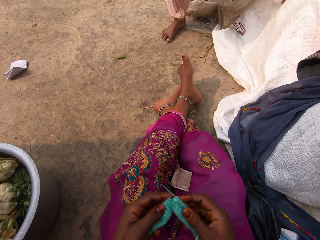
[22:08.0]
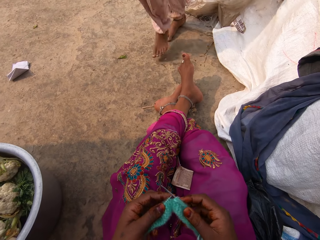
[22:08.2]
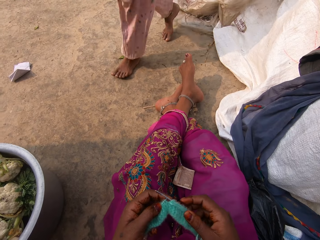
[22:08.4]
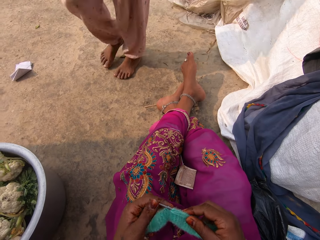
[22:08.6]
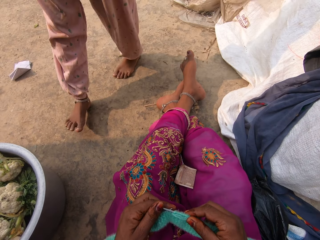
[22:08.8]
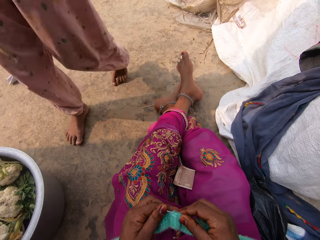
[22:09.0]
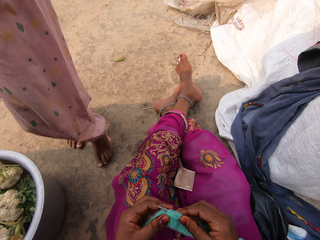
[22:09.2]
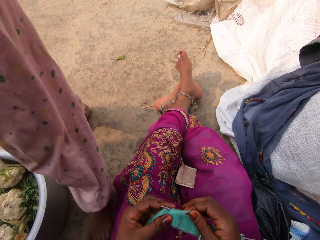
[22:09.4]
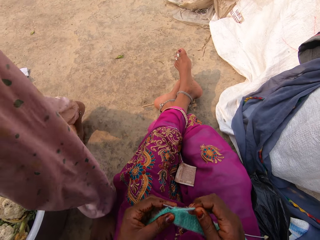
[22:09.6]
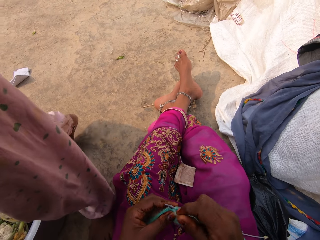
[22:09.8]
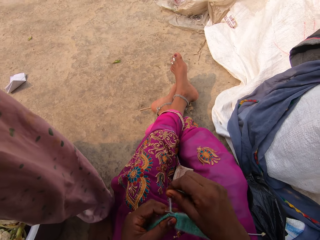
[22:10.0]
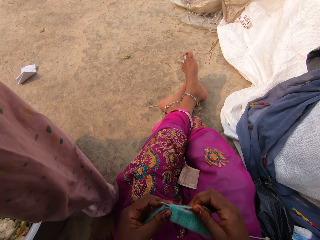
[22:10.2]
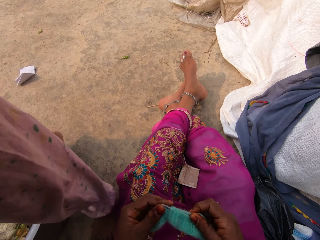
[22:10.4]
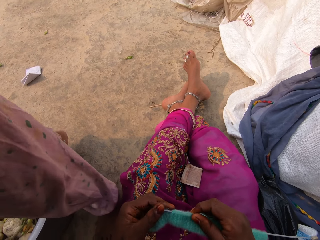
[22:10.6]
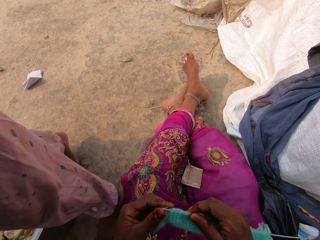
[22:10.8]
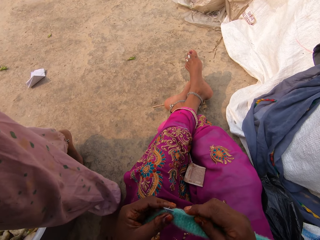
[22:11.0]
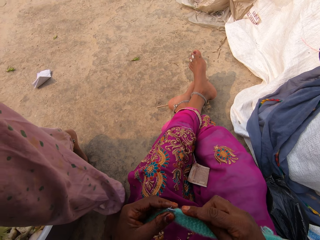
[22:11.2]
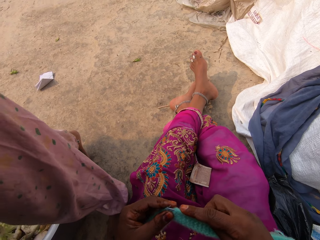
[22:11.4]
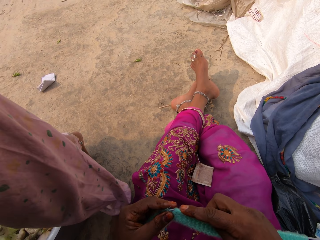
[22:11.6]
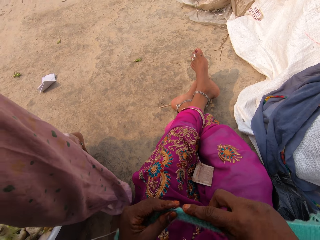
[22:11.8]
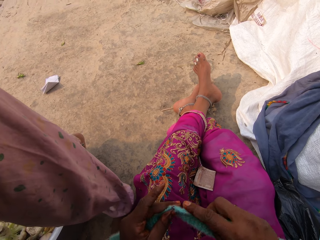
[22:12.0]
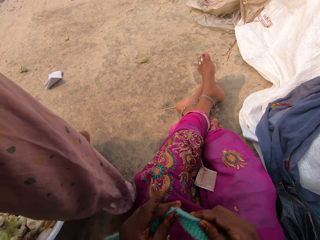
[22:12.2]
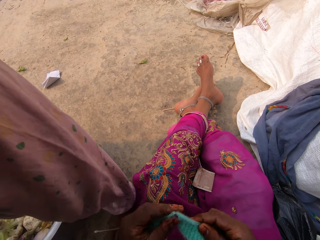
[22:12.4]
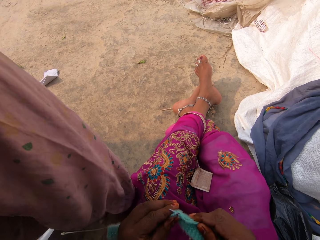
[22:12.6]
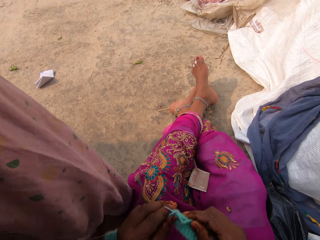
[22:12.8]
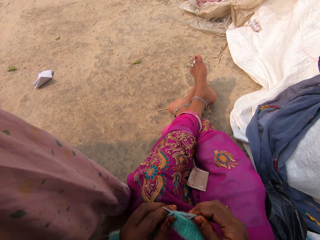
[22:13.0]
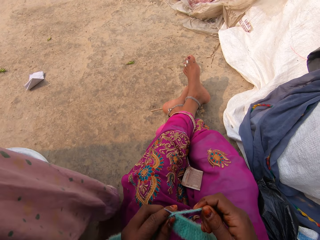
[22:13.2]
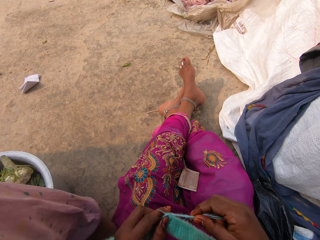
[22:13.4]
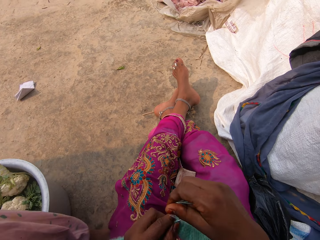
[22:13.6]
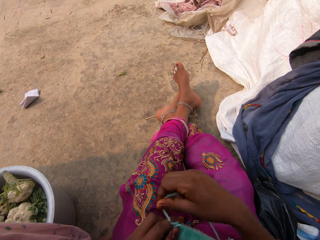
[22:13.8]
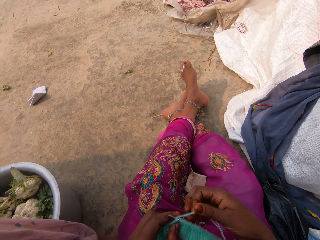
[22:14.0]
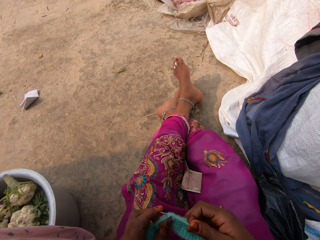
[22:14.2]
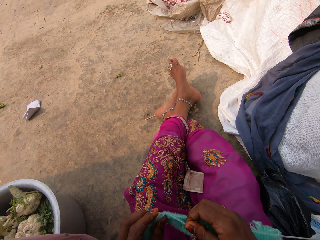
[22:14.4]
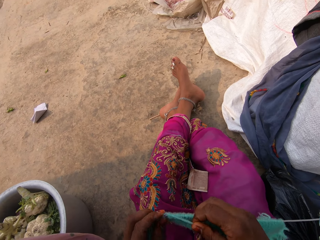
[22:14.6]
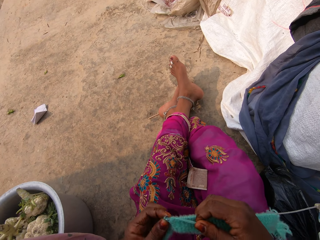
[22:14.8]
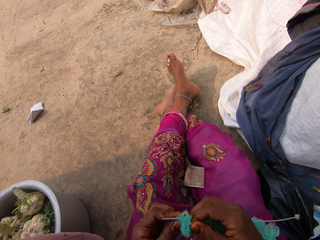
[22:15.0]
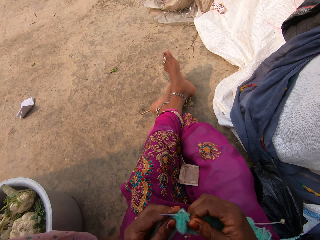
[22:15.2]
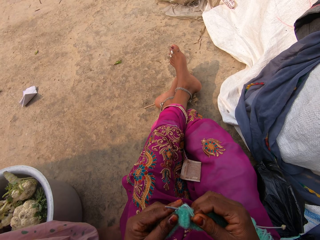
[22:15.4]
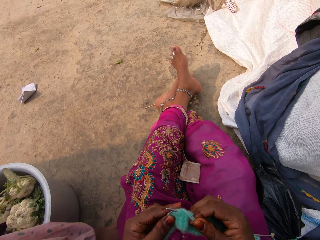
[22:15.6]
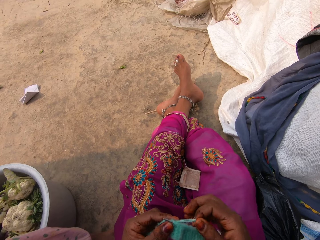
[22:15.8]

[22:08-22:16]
The camera wearer knits a fabric.

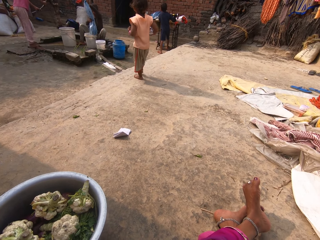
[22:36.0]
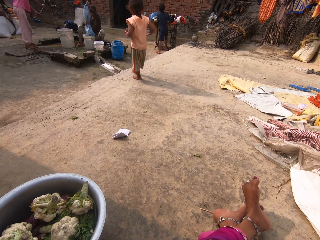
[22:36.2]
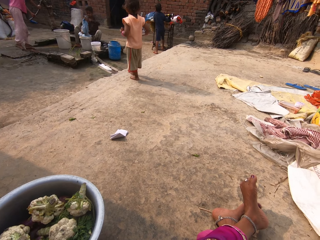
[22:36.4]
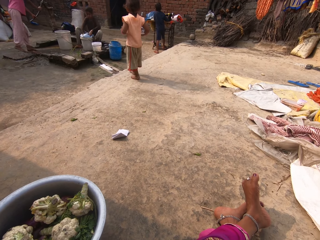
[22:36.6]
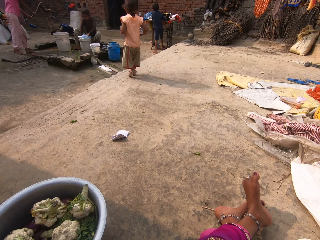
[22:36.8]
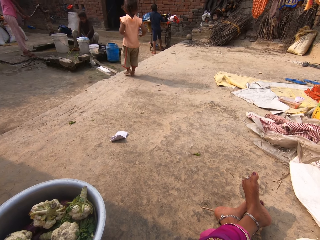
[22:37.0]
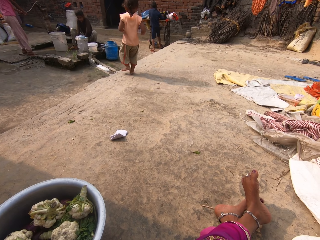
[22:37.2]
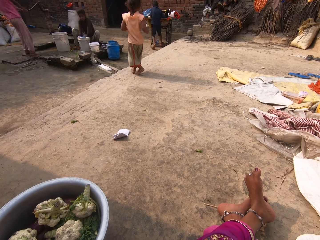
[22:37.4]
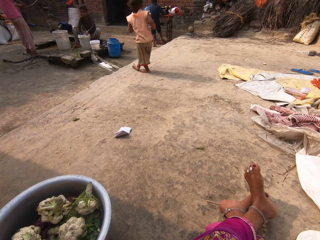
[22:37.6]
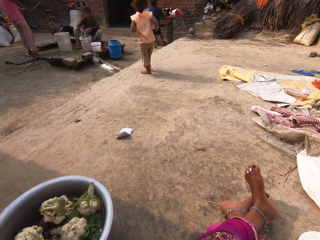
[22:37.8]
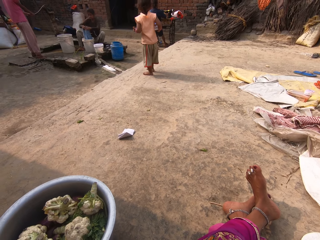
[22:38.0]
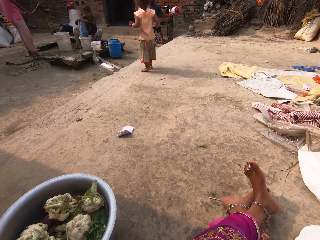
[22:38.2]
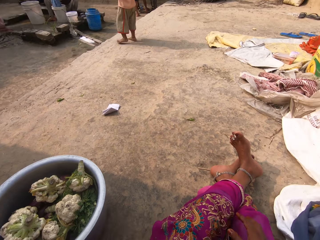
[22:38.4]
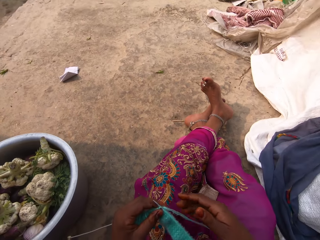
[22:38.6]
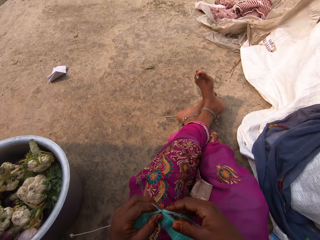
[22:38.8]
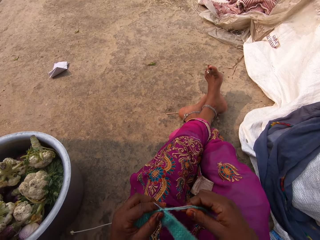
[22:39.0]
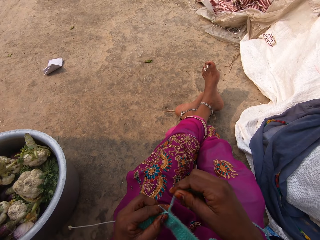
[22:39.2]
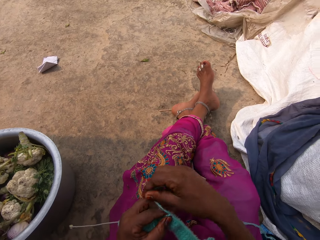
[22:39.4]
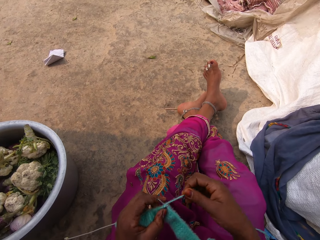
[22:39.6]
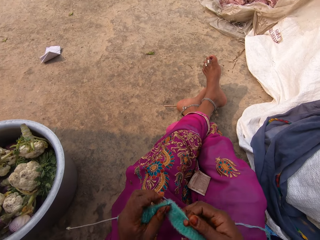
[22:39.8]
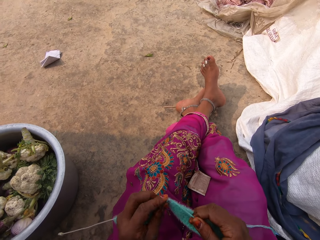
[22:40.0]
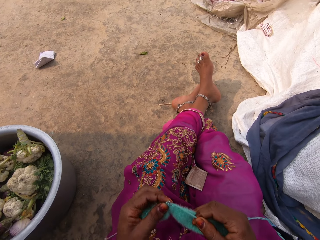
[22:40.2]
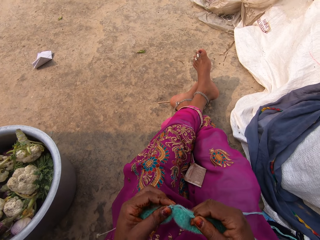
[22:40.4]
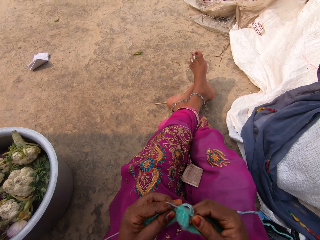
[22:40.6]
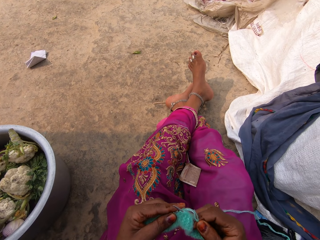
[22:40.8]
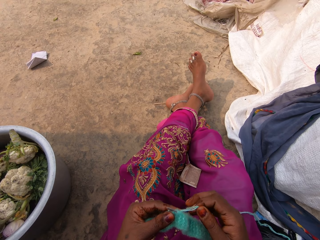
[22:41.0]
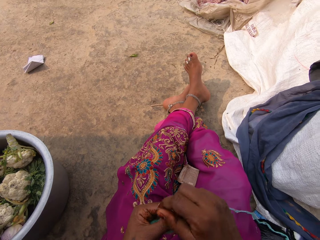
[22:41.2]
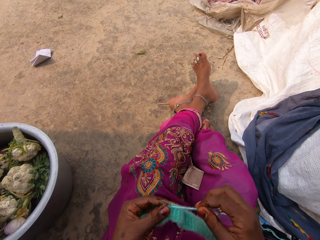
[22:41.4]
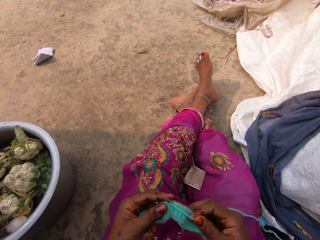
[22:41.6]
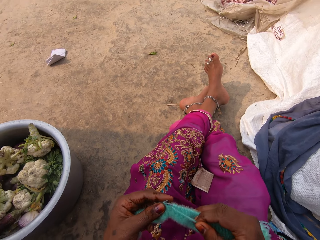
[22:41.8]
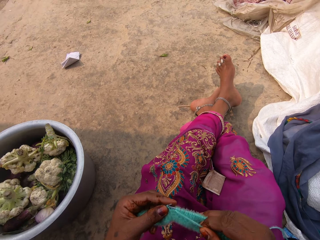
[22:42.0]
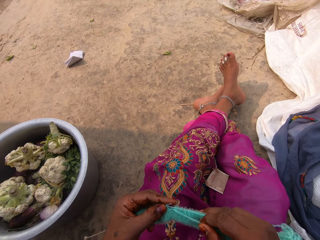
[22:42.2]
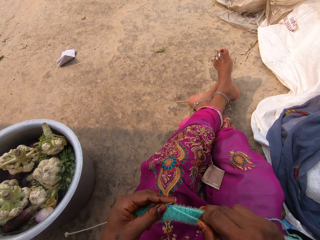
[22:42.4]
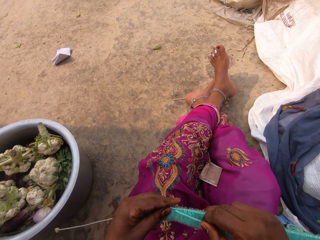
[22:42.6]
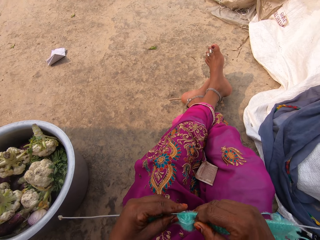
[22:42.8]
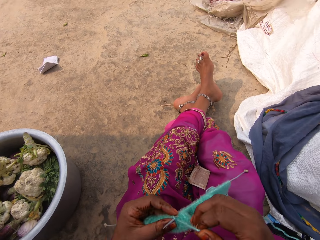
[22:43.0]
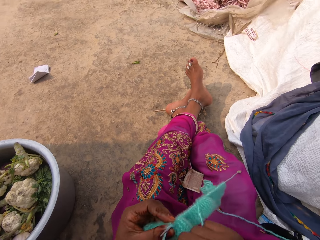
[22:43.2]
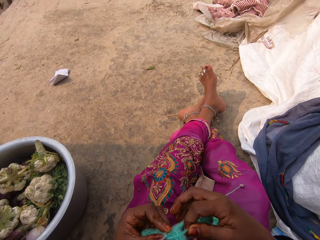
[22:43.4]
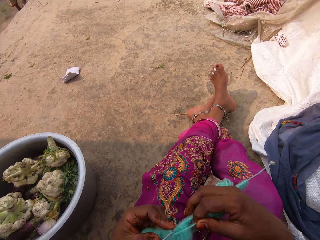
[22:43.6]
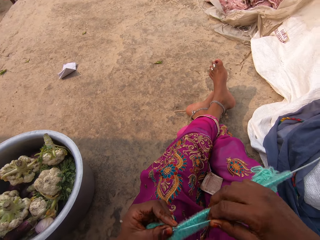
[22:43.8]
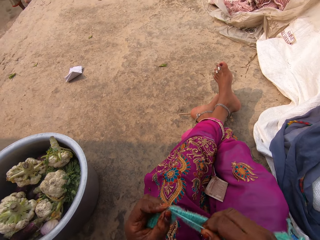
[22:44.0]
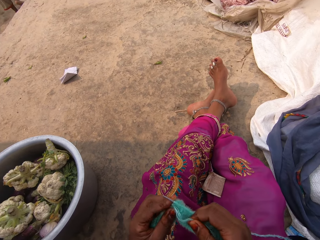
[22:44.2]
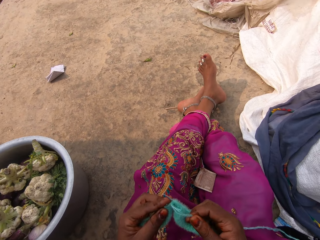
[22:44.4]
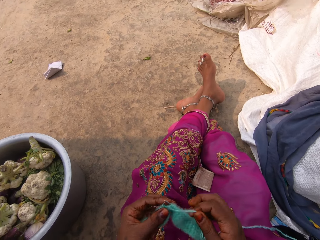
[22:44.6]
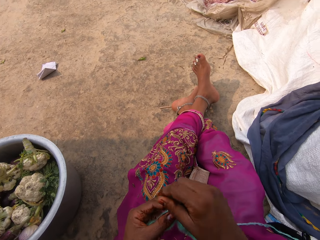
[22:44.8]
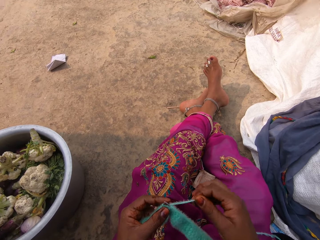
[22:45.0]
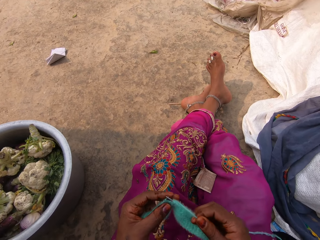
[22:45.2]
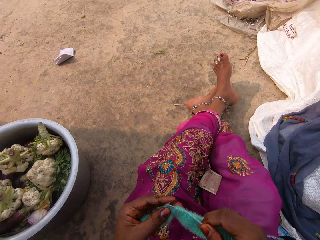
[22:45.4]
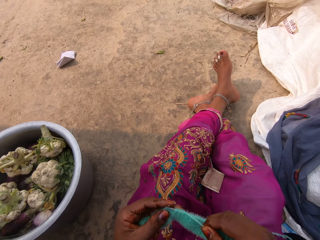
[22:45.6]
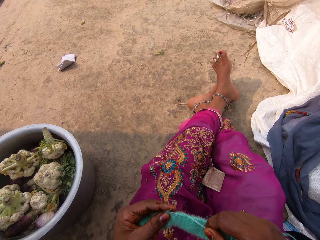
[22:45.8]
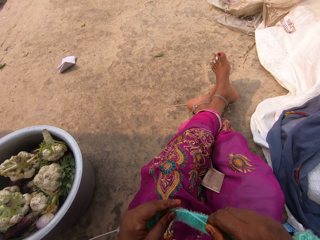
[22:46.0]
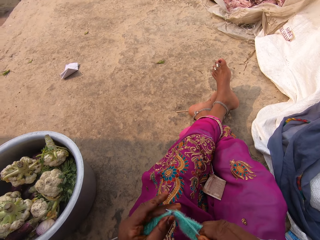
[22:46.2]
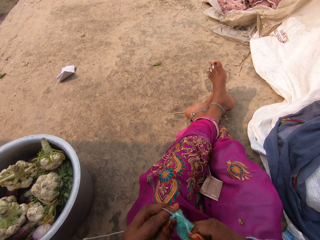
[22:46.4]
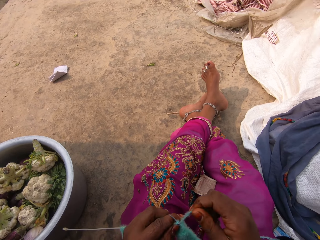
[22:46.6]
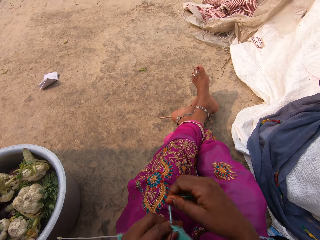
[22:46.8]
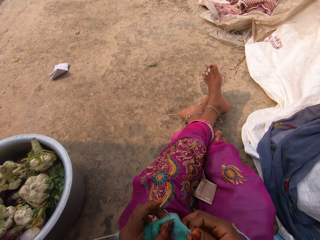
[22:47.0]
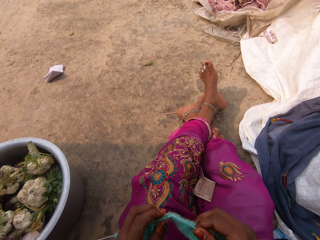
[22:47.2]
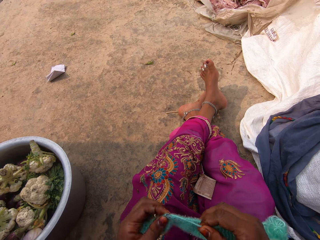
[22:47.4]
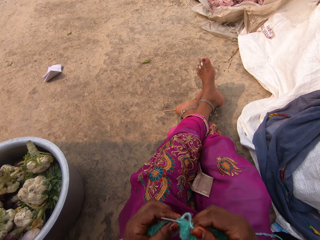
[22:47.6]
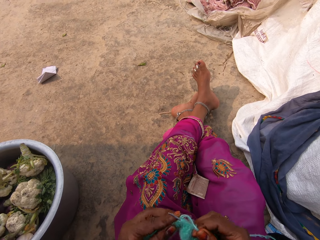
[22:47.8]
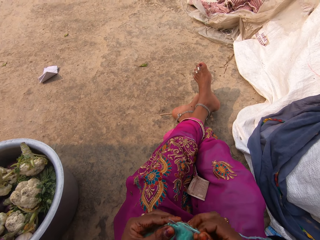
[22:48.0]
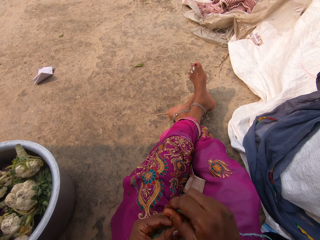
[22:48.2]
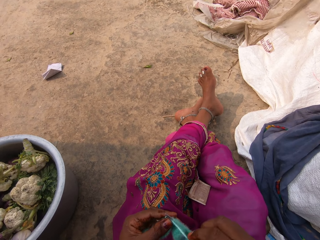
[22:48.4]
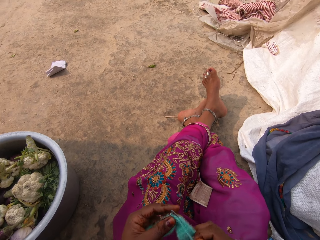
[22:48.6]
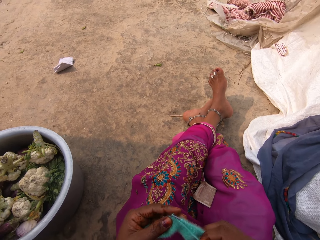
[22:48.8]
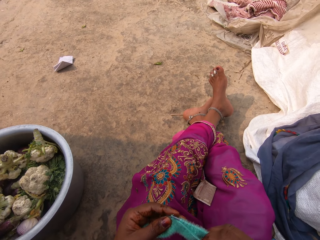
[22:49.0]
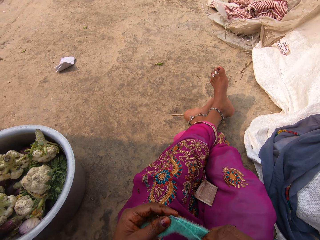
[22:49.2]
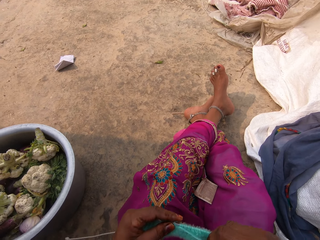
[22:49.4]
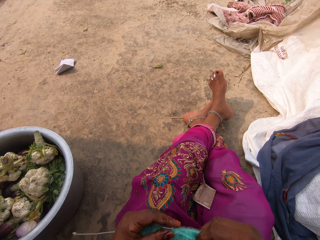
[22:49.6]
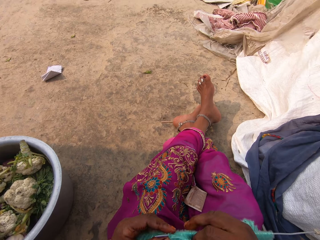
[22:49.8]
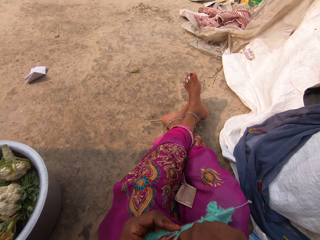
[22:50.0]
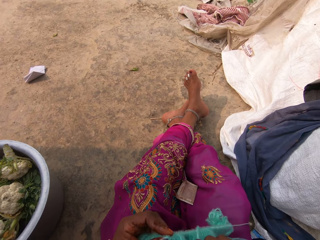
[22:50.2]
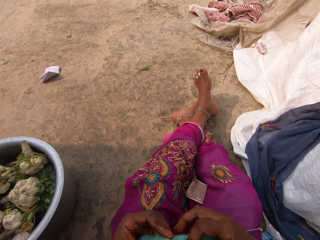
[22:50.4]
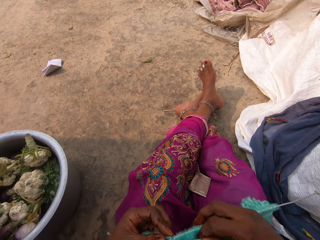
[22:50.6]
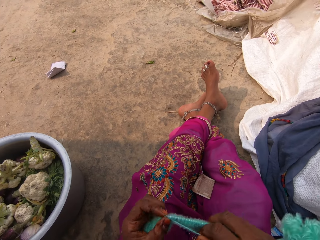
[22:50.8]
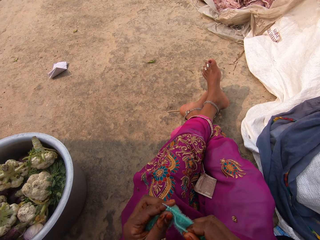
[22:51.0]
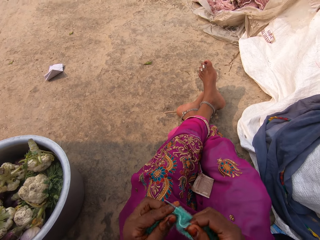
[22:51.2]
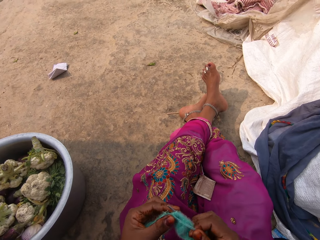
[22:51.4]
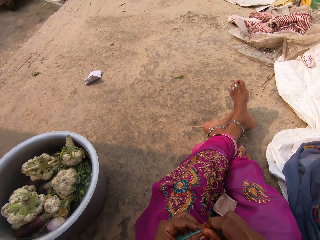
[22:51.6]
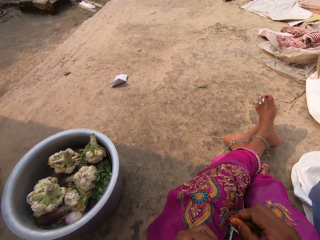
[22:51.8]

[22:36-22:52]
The camera wearer sews the yarn with a crochet needle. They knit a fabric. They talk to a person. They sew the yarn with the crochet needle.
